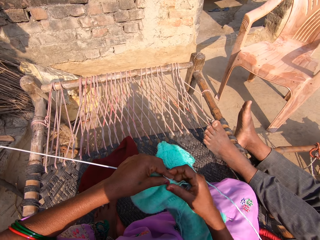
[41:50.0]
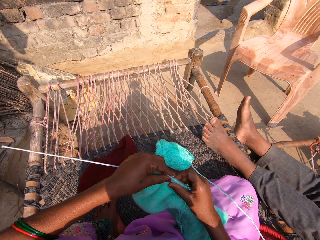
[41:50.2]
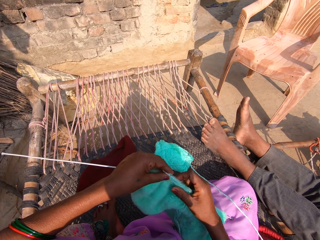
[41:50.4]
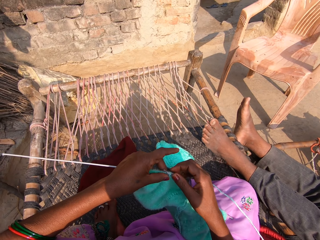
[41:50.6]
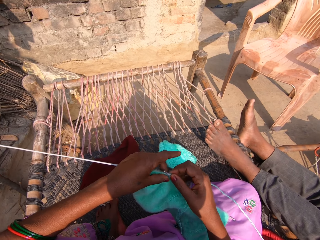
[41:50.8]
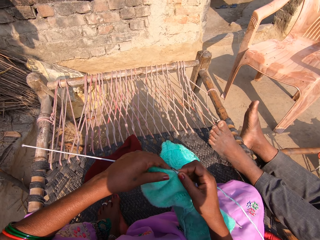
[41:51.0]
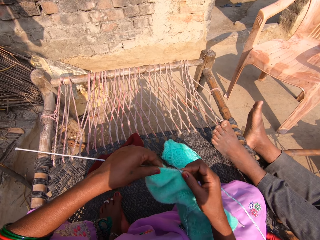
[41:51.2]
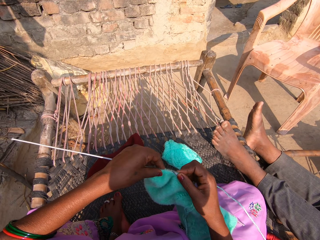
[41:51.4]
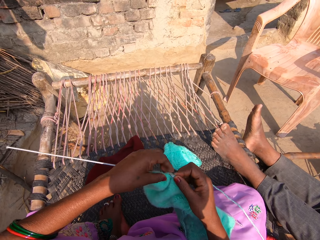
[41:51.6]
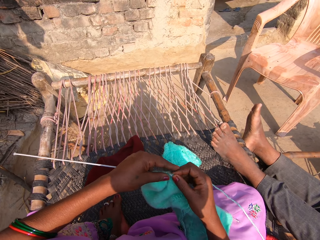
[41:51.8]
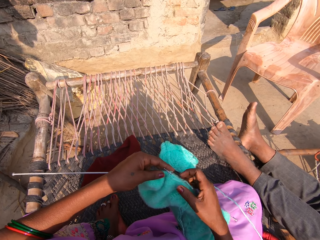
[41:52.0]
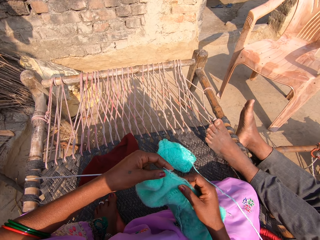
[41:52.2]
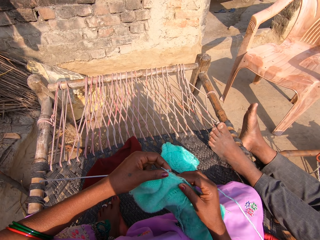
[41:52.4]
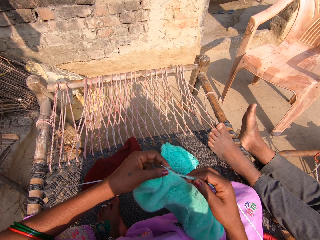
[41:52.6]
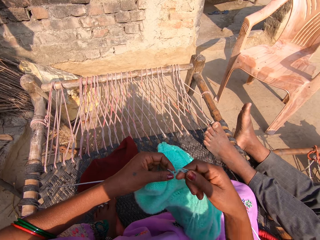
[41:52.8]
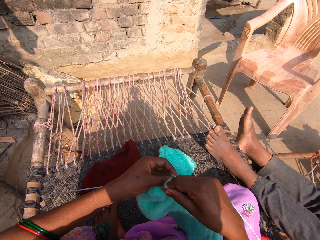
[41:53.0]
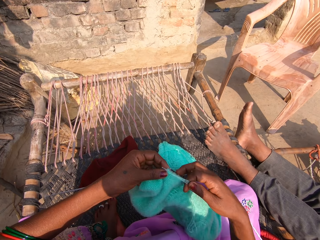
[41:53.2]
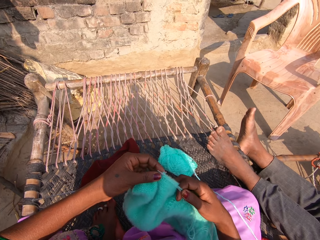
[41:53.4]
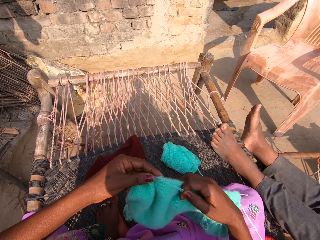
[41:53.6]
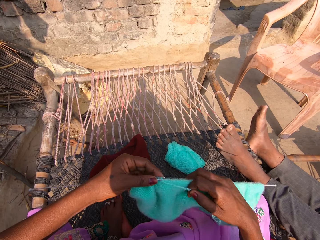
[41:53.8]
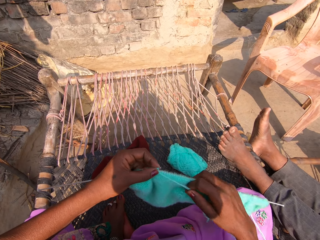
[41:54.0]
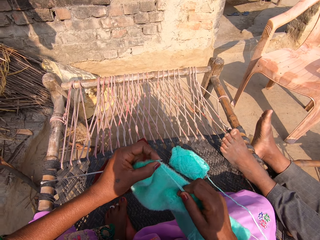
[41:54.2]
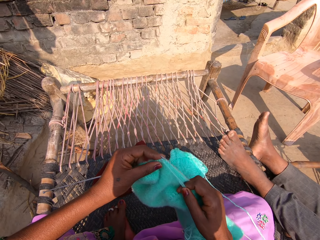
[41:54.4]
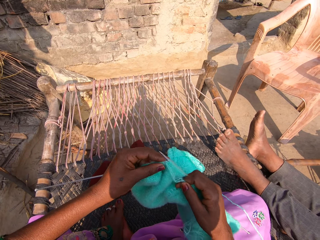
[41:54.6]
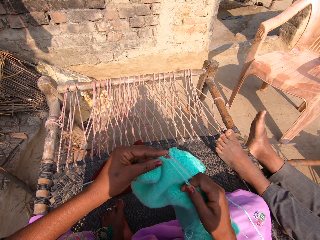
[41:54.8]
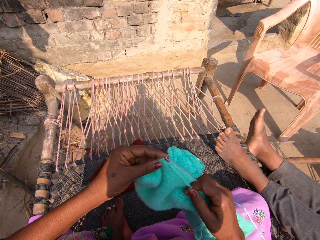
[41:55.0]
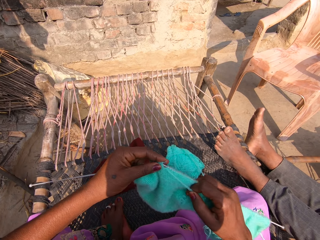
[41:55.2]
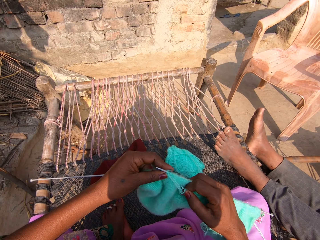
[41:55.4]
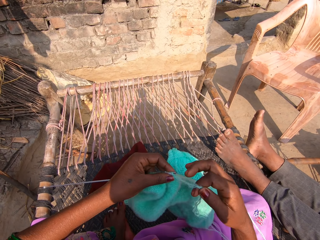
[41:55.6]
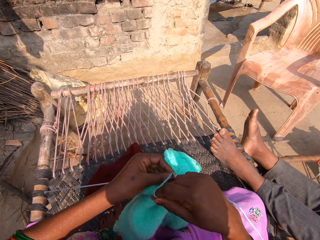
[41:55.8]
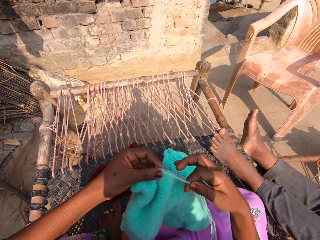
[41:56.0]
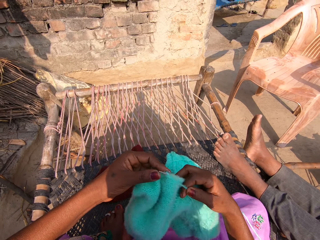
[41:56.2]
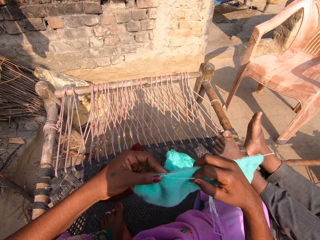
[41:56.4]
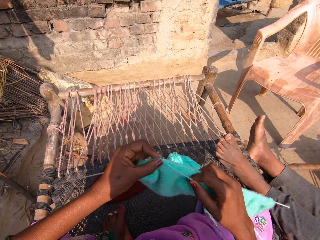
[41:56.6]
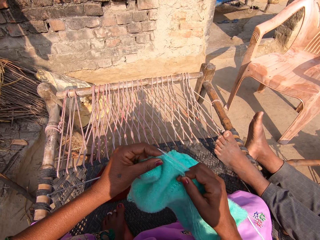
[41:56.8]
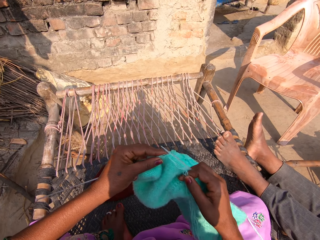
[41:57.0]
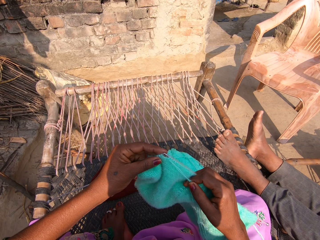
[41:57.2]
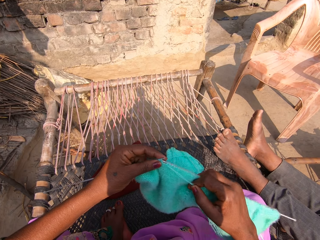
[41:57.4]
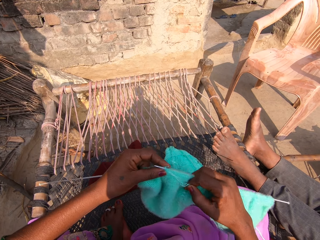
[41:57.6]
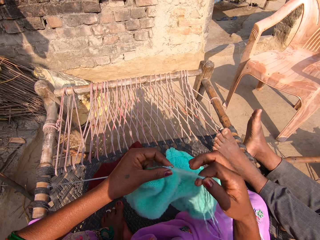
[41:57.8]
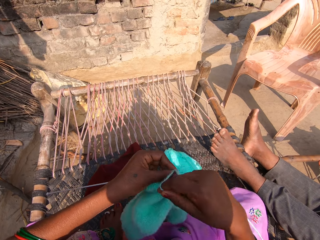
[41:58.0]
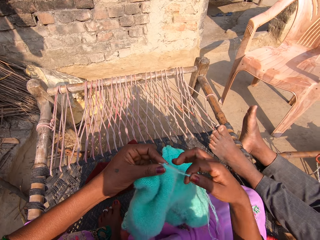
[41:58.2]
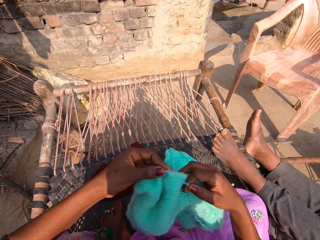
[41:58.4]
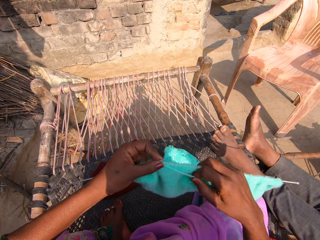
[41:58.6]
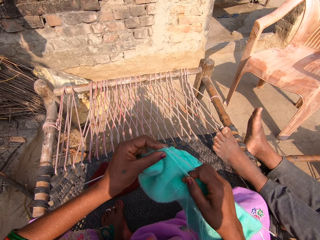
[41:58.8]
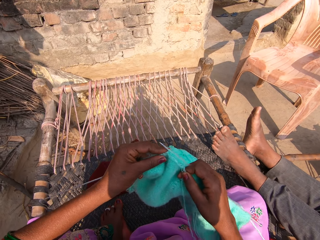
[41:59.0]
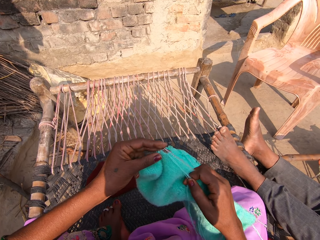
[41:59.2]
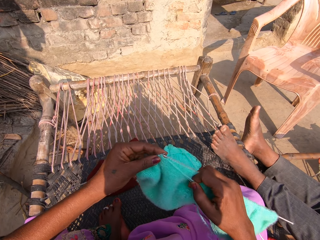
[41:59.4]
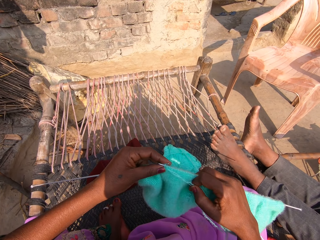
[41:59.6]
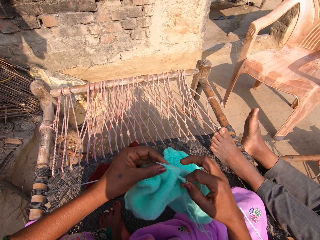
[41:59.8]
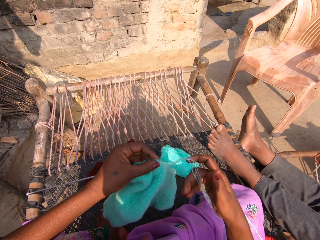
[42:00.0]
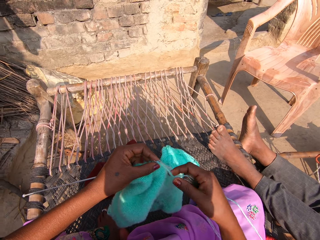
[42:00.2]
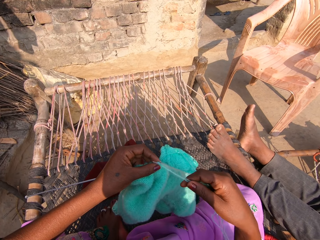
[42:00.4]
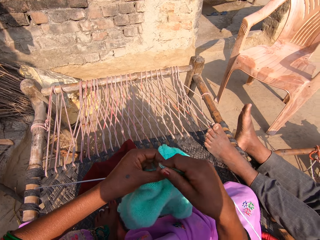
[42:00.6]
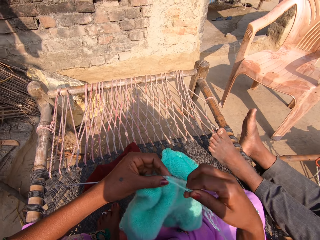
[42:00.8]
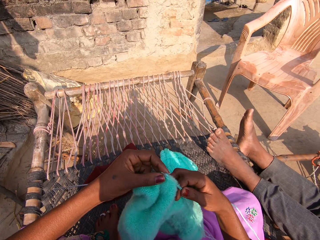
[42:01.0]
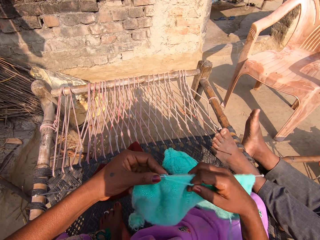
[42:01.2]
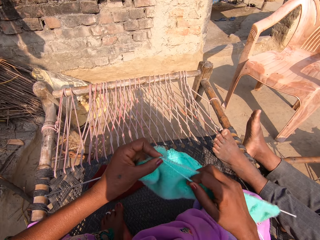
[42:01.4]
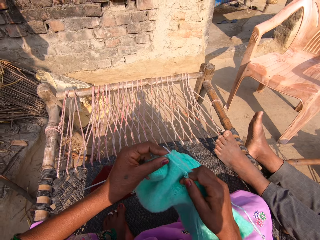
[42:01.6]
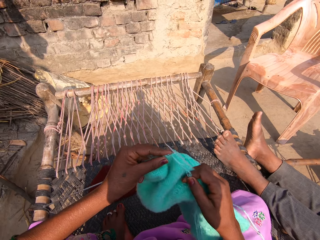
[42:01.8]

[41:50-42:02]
The camera wearer knits the fabric. They roll over the wool.

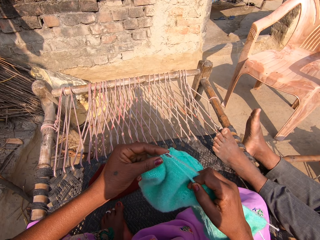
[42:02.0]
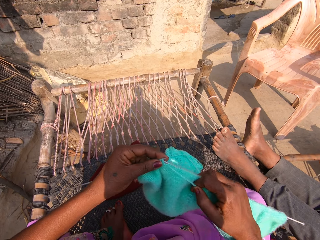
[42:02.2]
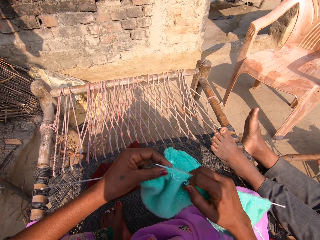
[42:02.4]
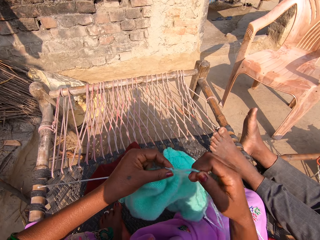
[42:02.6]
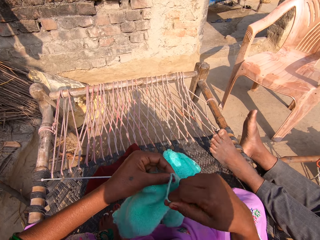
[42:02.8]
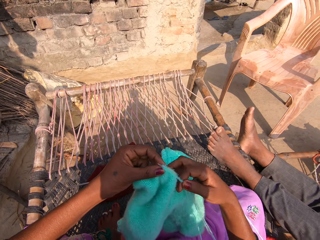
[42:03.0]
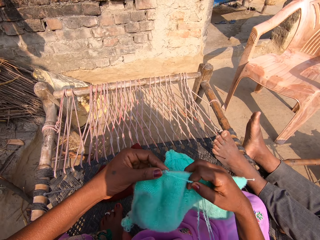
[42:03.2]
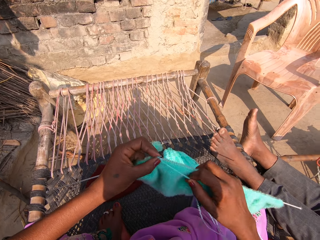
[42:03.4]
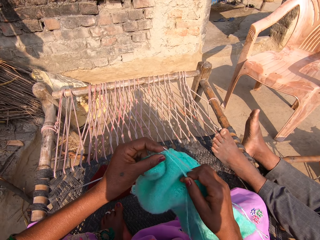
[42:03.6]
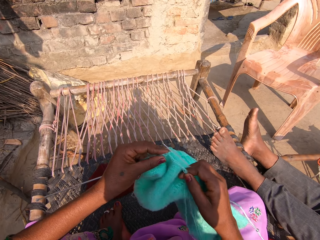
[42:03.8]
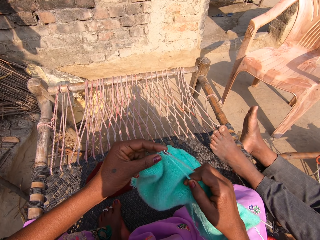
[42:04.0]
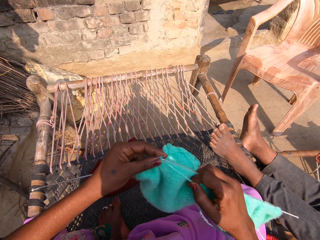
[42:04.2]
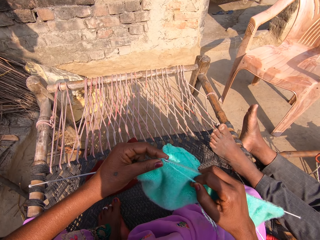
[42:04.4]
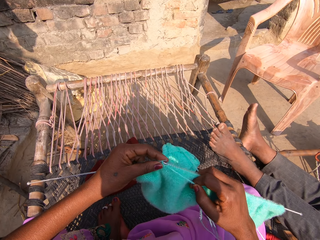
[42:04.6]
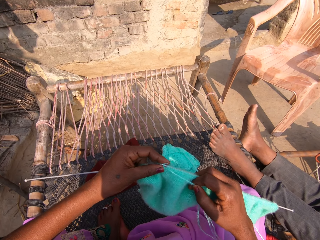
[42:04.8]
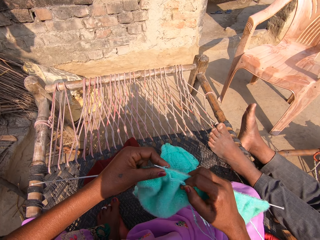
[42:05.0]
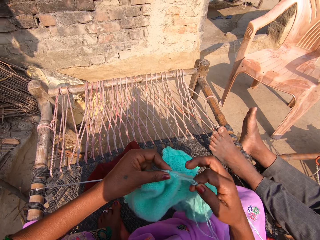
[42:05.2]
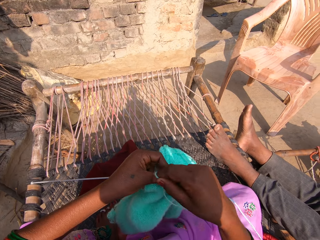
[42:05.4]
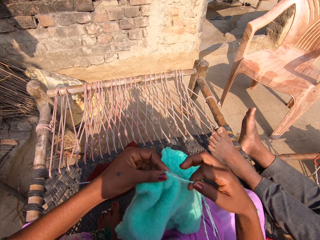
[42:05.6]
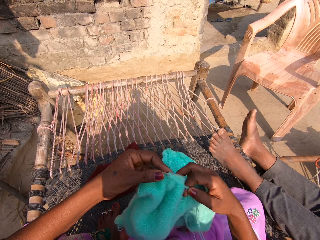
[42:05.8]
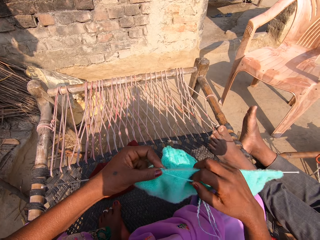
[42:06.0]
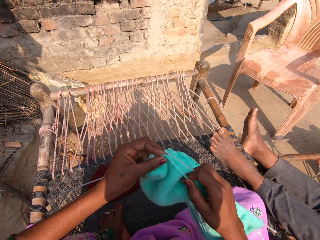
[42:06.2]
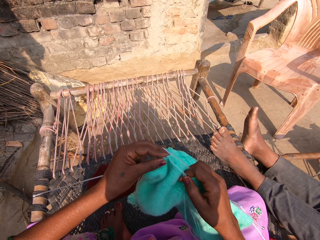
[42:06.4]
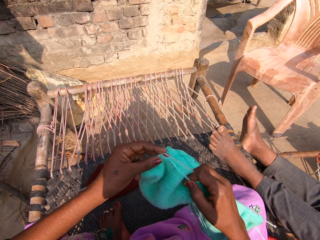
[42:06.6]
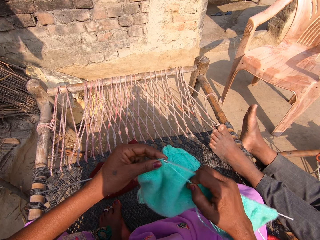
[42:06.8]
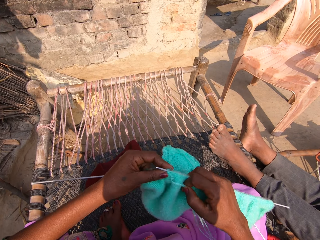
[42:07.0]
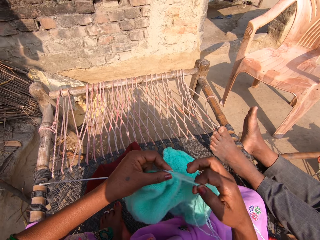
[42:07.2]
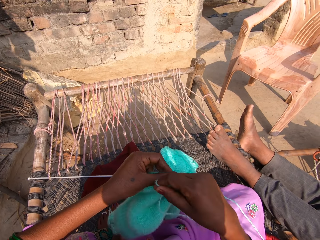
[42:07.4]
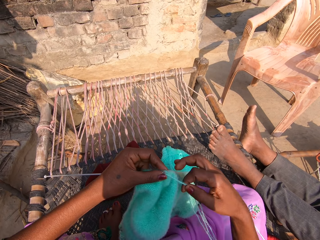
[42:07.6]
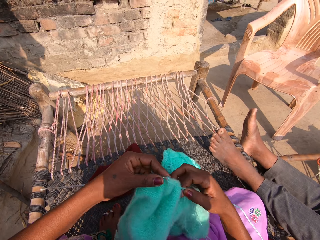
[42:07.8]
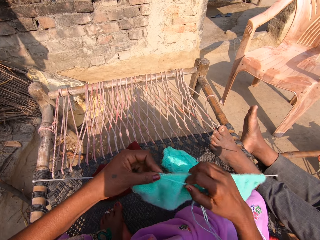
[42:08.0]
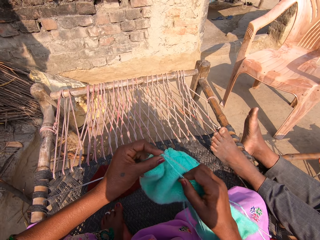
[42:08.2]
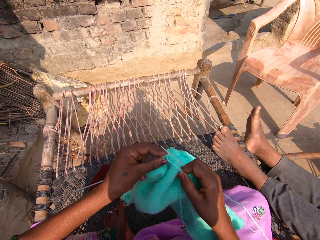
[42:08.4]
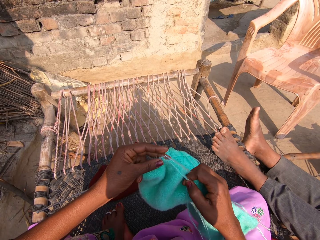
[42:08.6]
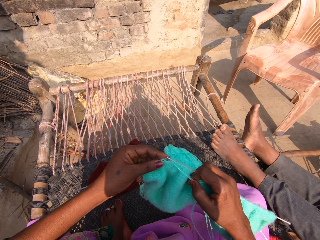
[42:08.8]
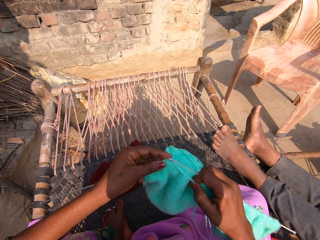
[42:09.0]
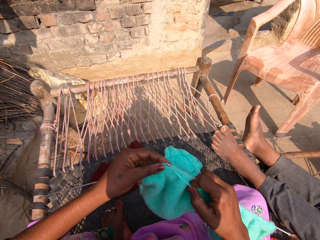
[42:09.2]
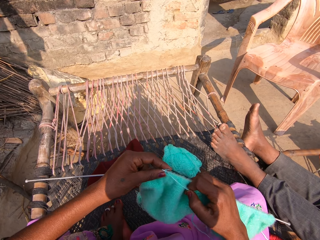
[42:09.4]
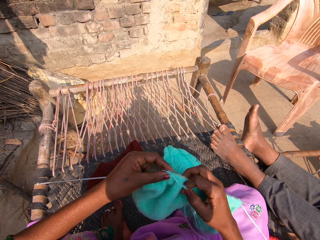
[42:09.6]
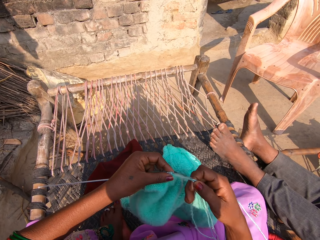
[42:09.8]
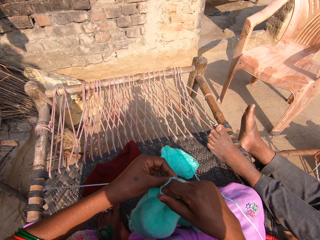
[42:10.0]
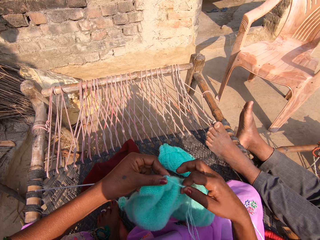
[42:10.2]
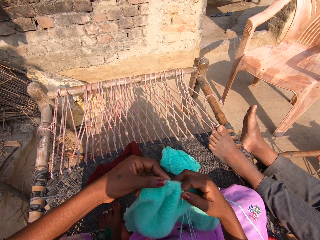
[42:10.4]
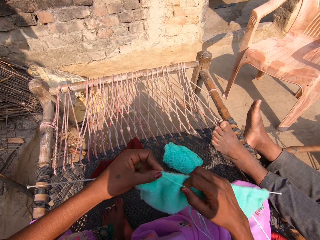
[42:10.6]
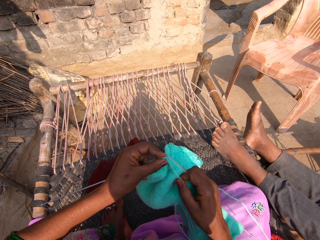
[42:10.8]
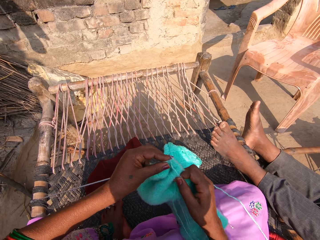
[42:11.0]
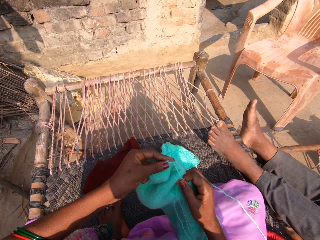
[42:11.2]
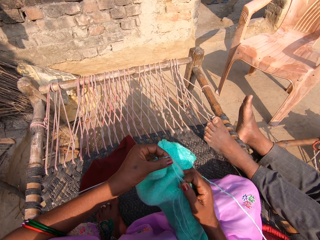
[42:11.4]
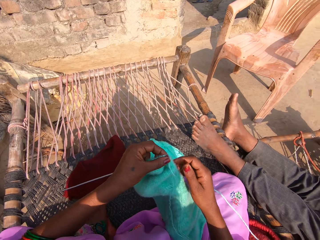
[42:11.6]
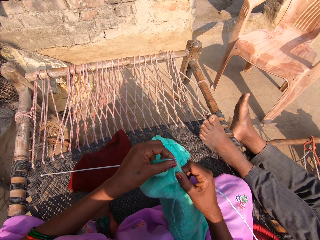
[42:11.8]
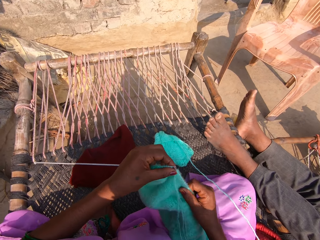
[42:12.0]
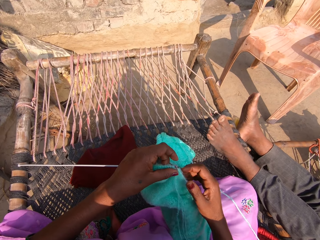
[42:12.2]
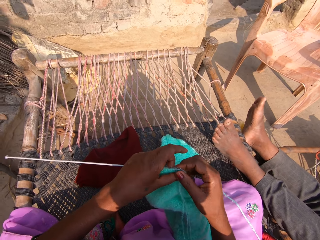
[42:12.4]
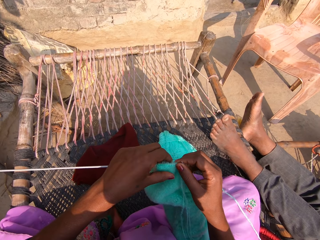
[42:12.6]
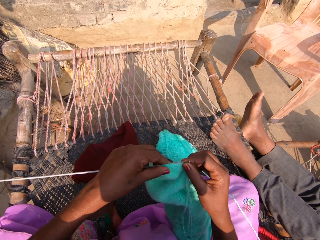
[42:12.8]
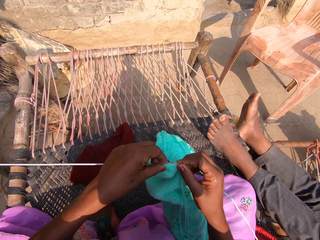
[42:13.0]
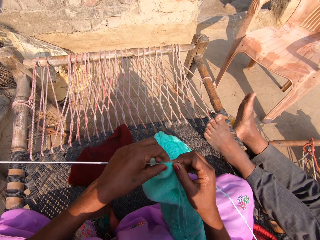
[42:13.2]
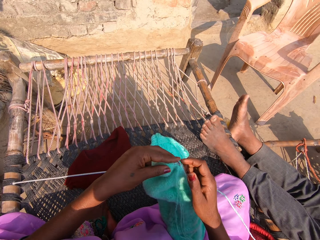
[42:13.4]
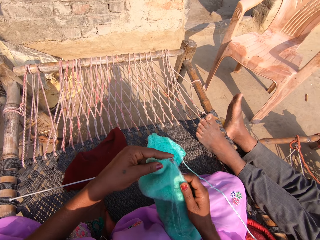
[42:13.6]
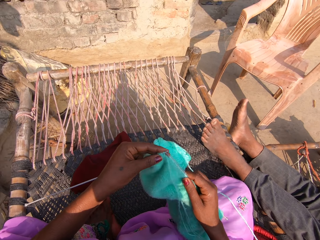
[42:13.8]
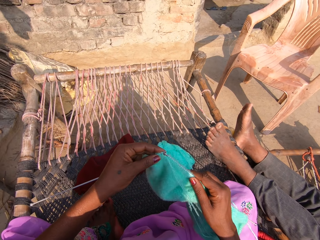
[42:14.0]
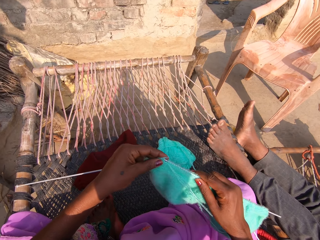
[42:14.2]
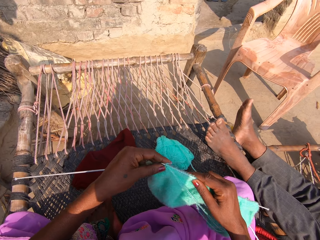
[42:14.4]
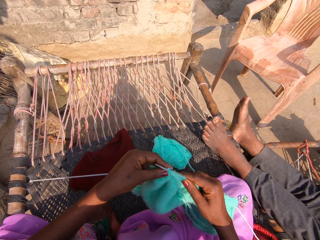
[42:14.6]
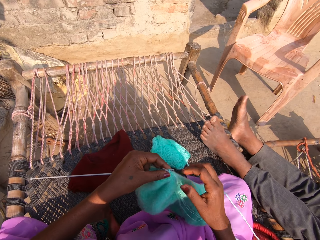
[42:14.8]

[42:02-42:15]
The camera wearer adjusts the knit stitch.
